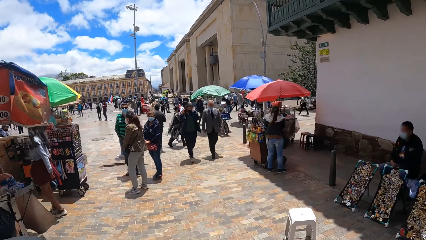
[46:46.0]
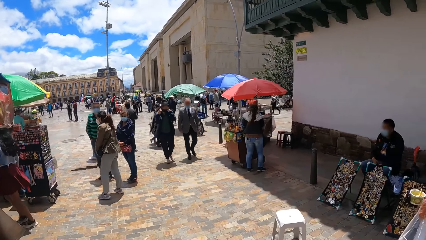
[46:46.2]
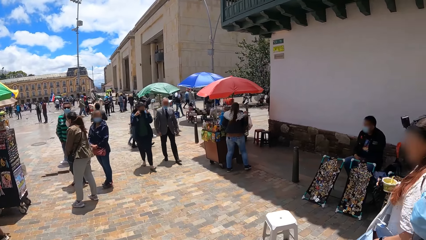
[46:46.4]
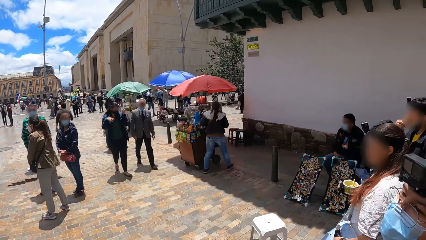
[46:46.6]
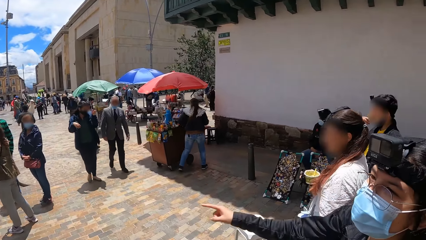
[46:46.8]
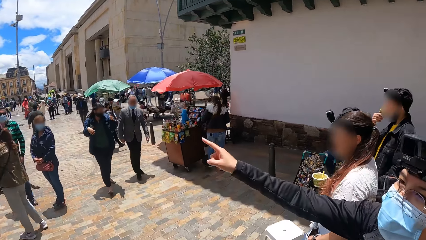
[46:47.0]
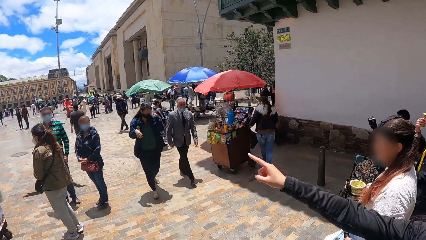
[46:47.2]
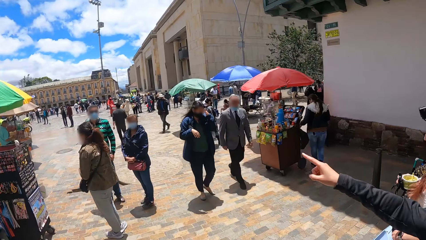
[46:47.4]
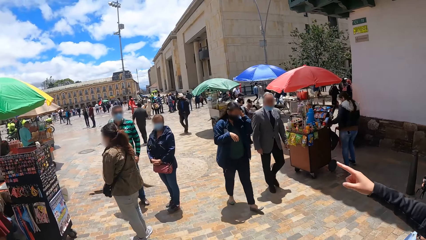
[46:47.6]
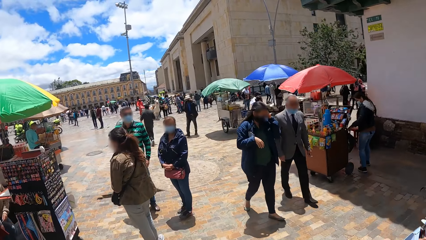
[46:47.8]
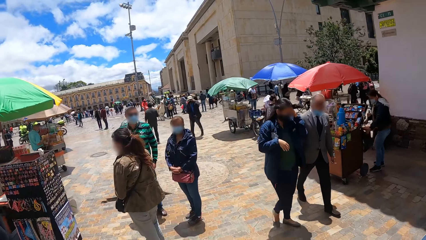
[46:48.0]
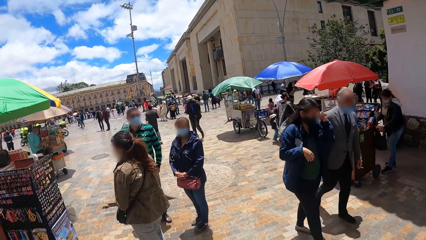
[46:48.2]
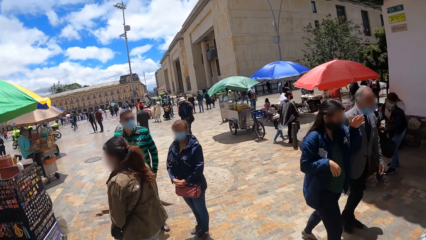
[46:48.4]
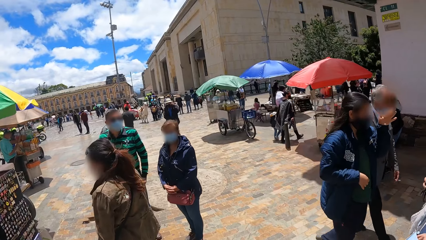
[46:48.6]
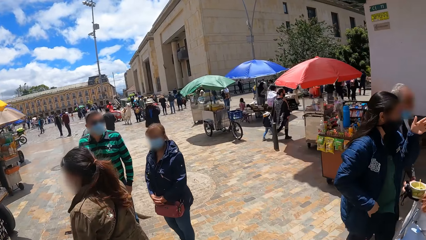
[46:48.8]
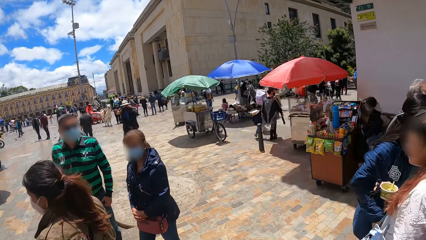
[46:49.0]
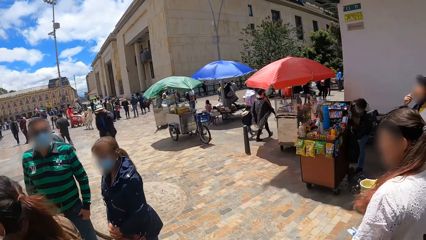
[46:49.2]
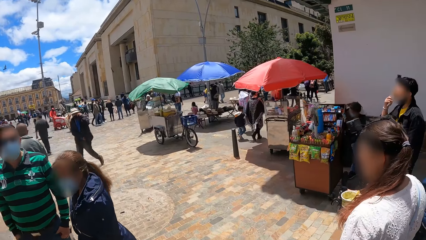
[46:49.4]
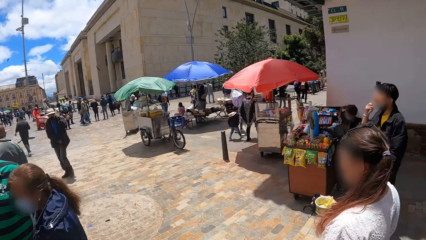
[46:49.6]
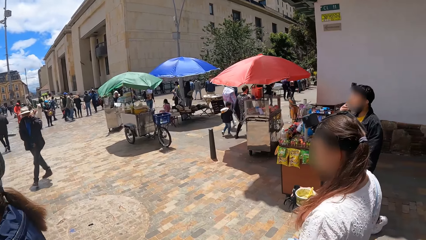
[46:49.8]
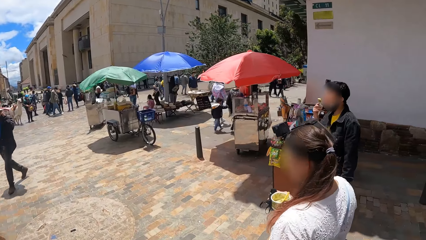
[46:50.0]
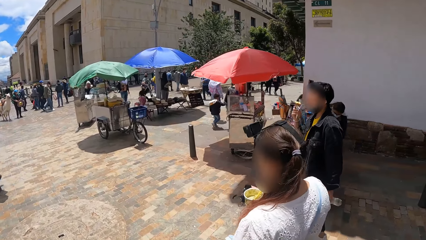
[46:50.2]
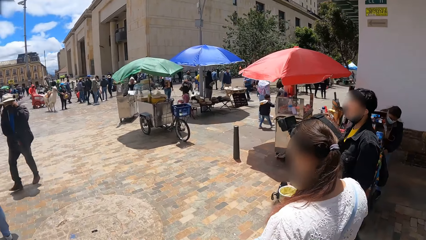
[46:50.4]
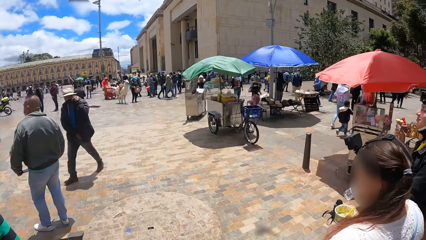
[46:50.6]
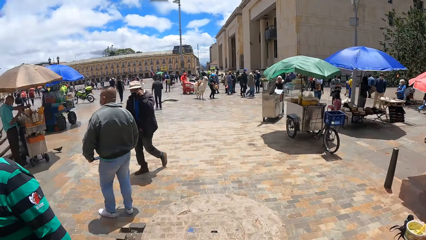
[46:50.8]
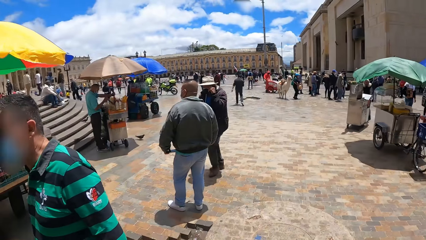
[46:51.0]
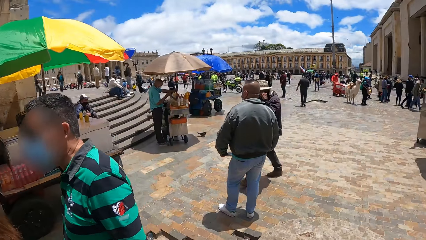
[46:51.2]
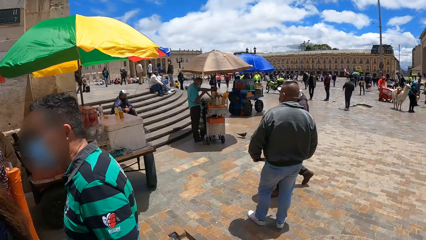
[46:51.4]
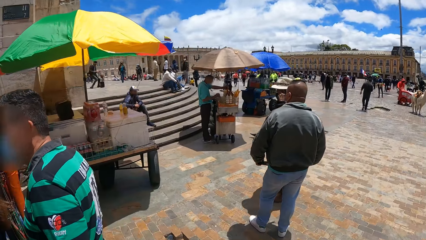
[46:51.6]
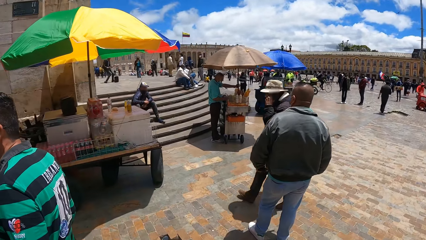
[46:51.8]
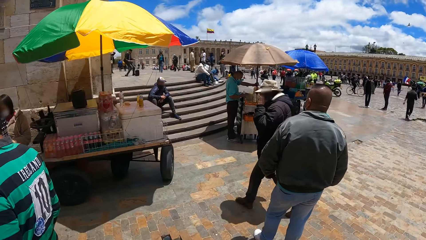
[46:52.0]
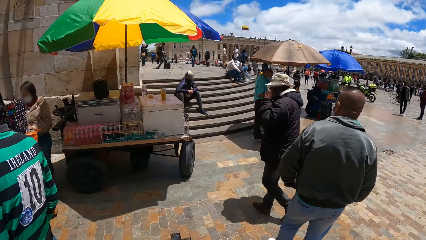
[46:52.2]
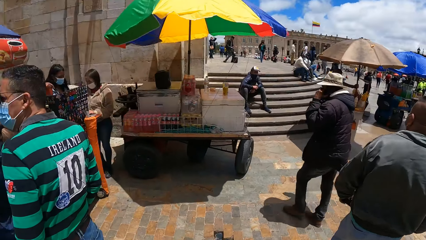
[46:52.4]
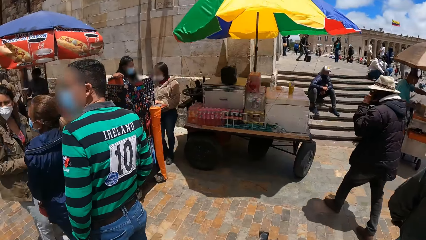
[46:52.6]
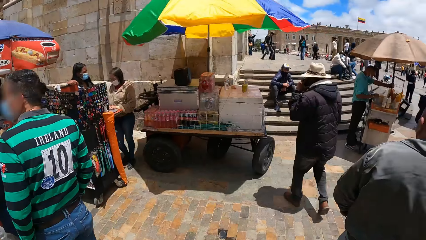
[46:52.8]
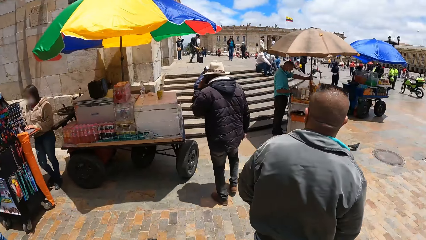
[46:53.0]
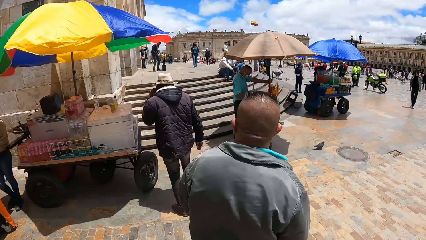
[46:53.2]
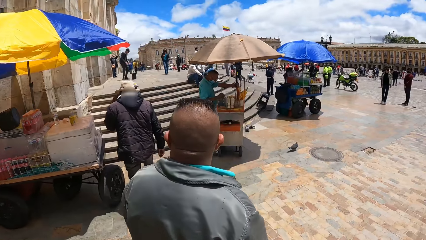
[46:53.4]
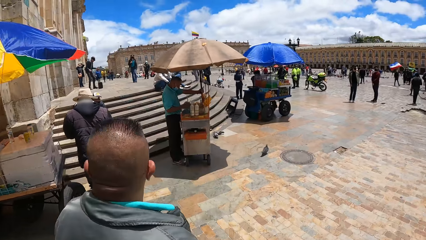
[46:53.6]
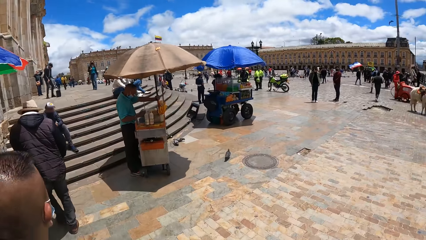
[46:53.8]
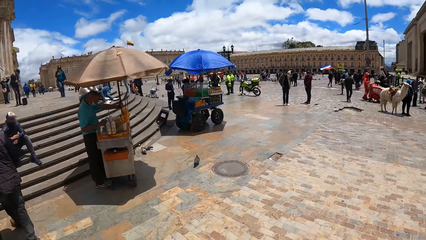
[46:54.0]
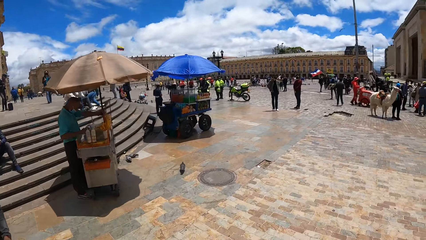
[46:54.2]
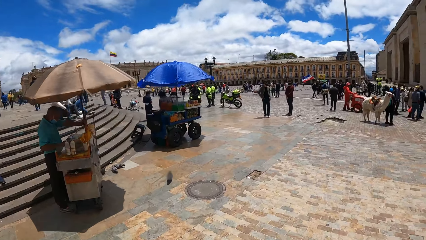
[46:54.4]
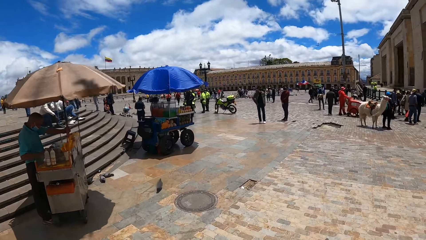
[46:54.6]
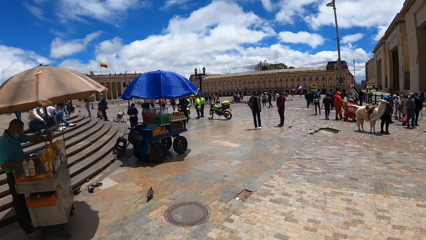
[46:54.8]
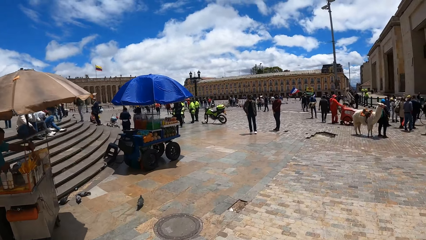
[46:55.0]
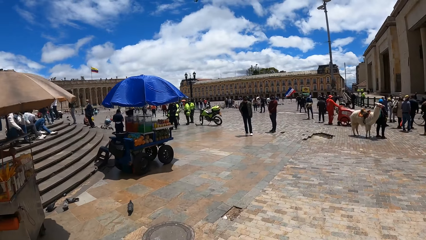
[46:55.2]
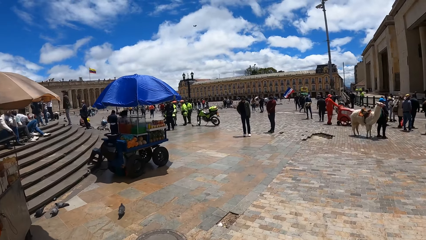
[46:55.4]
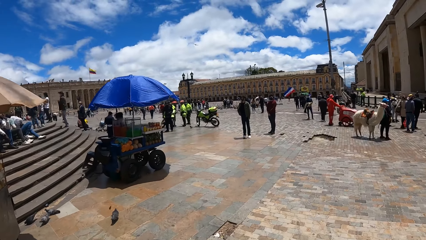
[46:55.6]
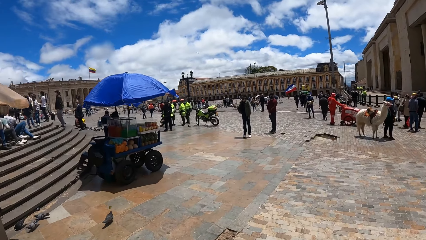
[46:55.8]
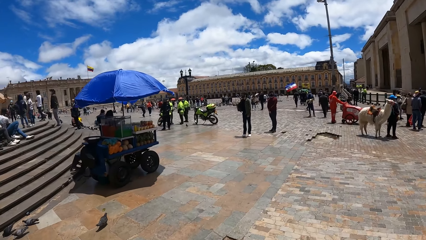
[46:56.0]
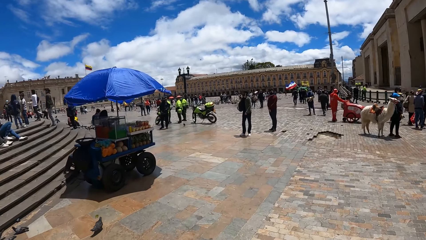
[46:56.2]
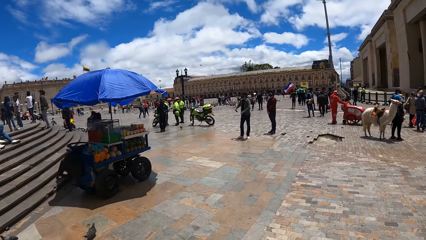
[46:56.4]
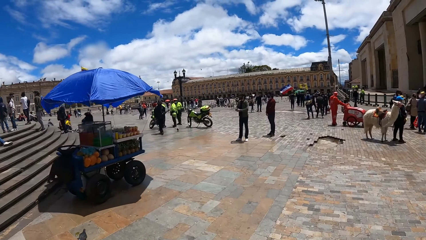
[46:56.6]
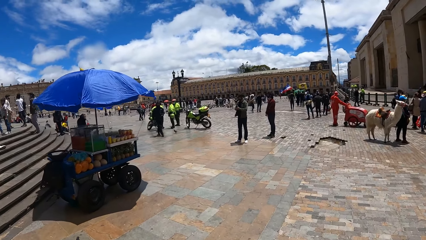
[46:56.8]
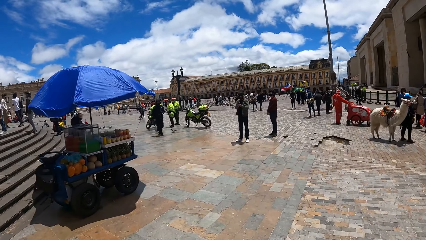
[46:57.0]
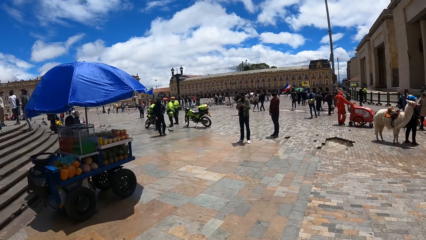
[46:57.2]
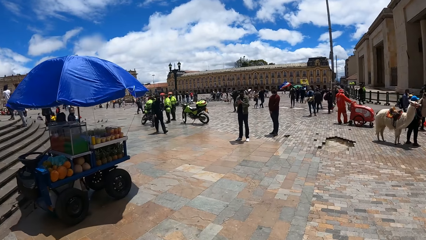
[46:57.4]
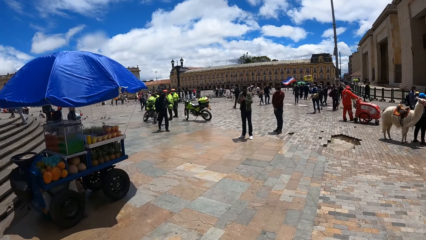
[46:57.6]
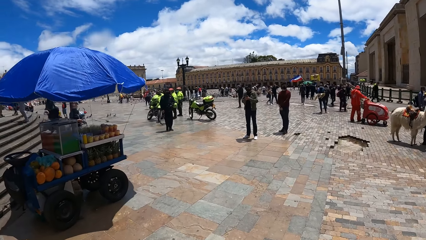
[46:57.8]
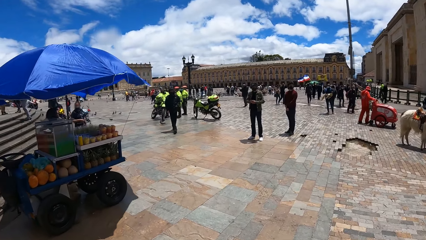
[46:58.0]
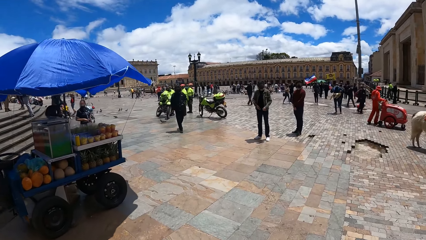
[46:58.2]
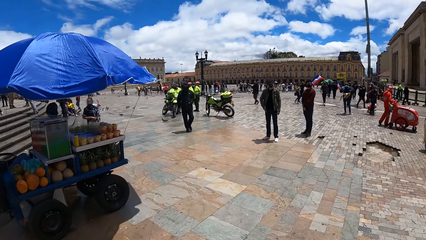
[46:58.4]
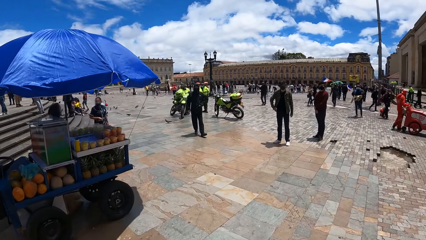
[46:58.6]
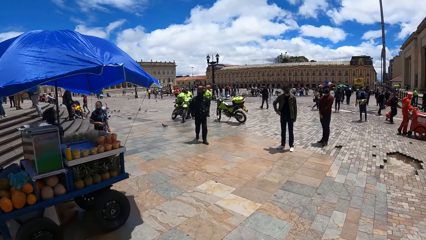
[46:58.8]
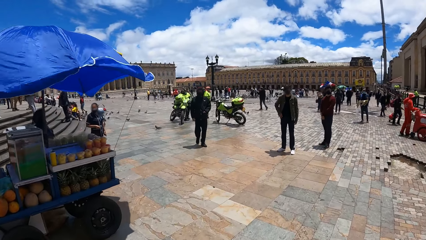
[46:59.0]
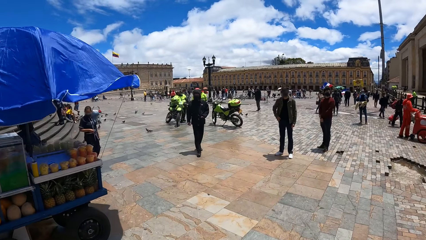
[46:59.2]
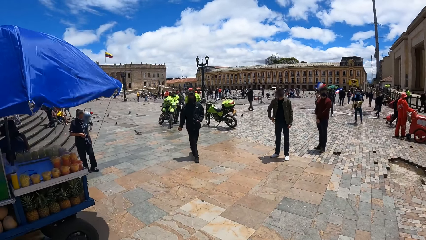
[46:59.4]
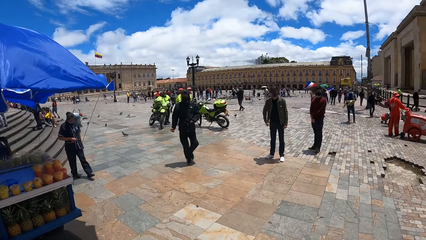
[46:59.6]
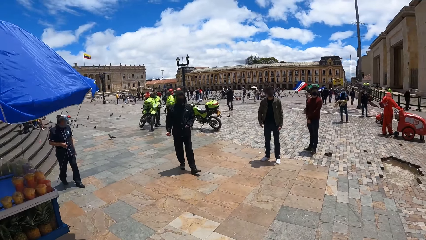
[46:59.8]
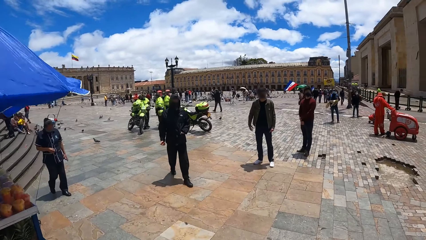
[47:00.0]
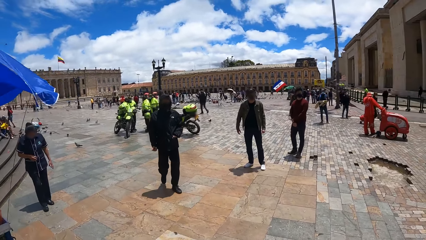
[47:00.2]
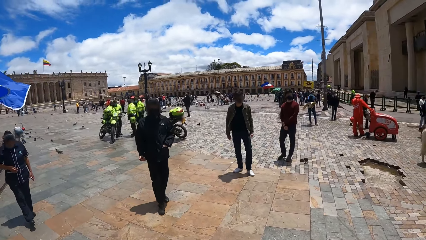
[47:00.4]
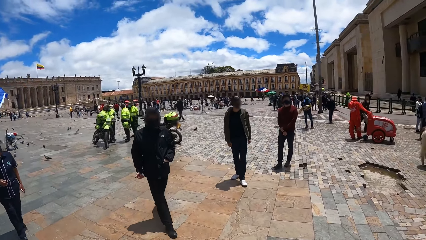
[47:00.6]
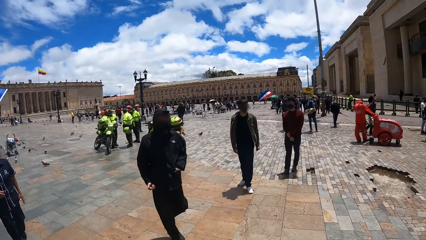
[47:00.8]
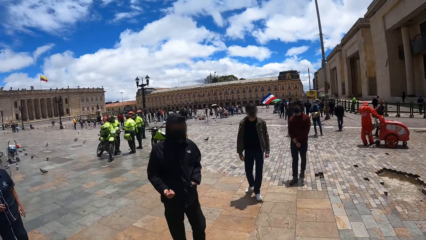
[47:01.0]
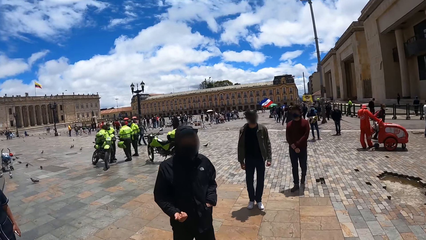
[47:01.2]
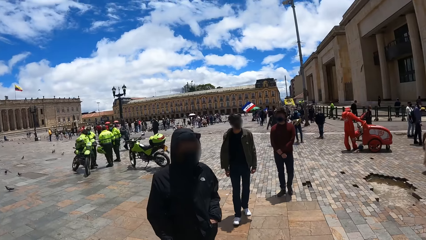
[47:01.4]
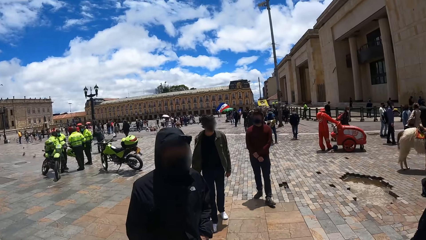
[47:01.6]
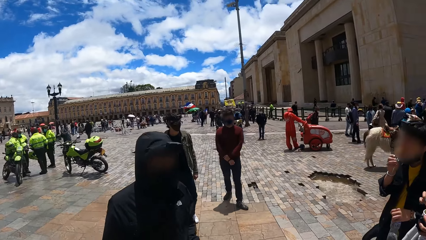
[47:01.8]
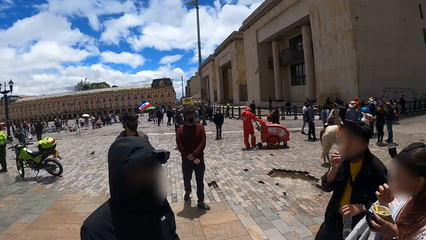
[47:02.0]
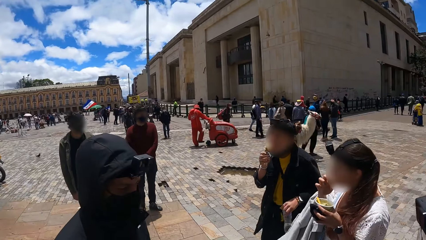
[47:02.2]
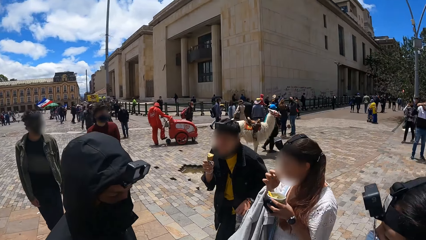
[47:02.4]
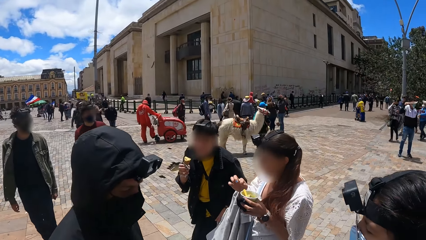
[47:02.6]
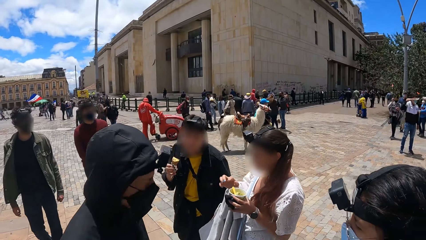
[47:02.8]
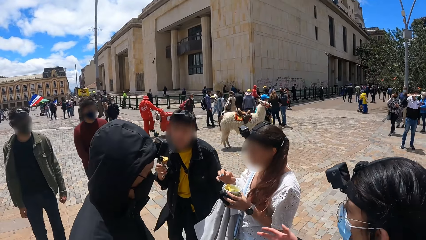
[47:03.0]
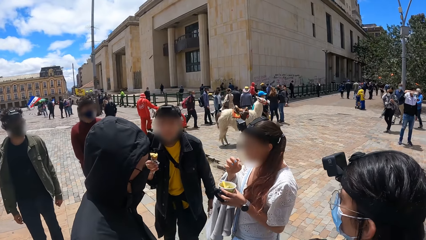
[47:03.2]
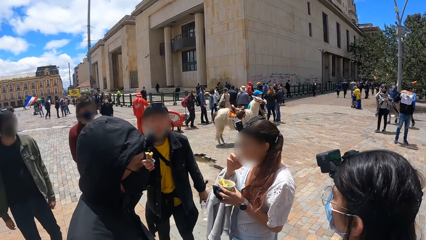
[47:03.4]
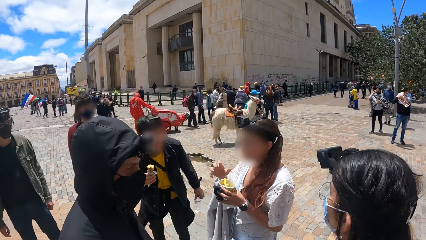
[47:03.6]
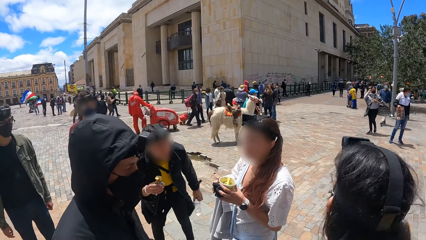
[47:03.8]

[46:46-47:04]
The camera wearer looks right. A woman points forward. The camera wearer looks forward. They walk forward. They look right. They turn left. They look around the open place. They walk forward. They look forward. They turn right. They look forward.
